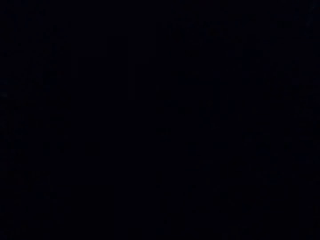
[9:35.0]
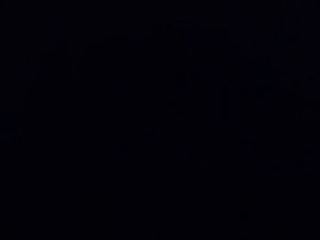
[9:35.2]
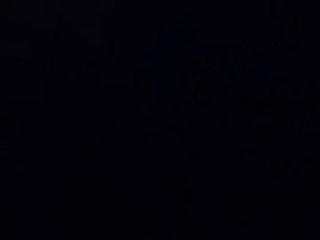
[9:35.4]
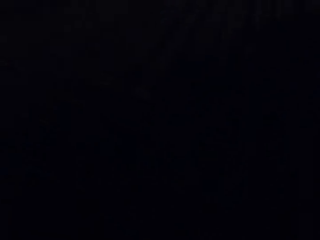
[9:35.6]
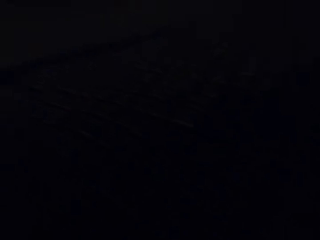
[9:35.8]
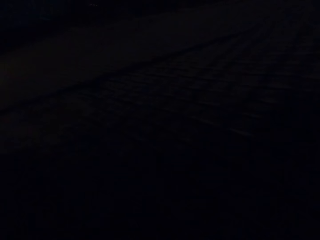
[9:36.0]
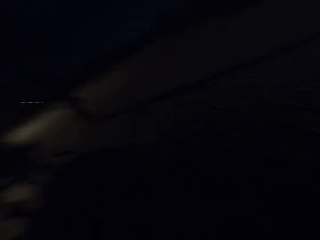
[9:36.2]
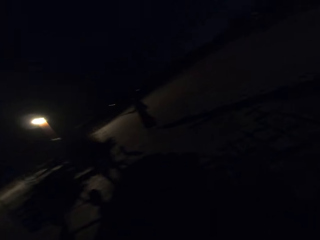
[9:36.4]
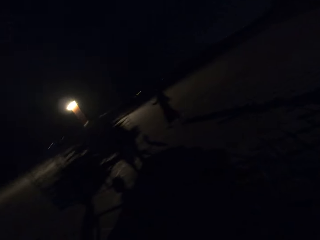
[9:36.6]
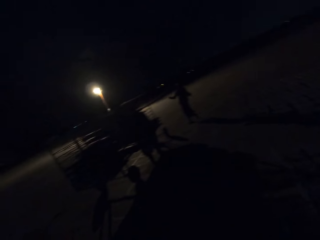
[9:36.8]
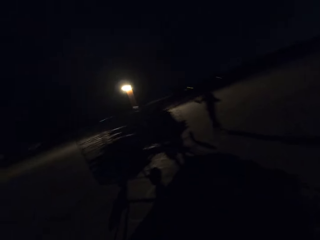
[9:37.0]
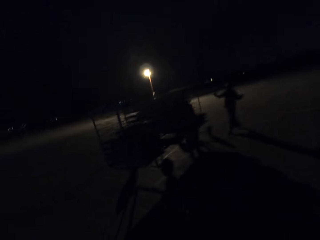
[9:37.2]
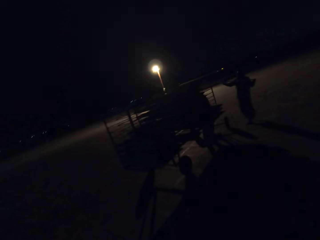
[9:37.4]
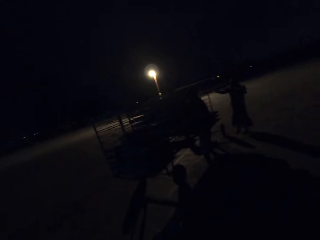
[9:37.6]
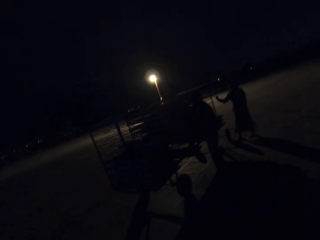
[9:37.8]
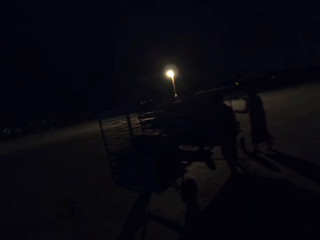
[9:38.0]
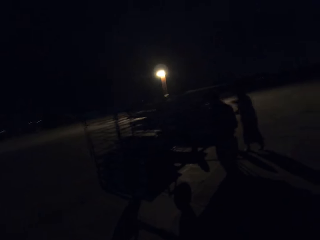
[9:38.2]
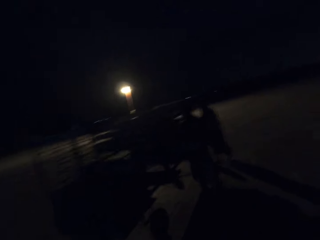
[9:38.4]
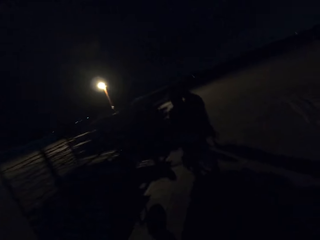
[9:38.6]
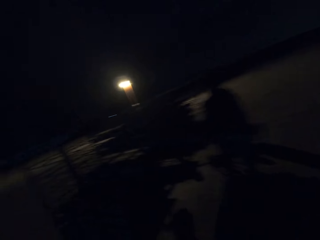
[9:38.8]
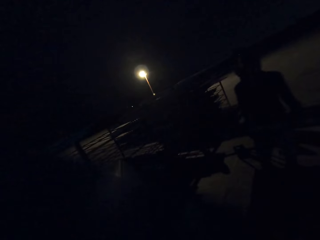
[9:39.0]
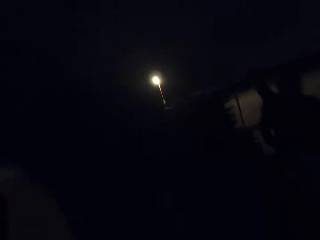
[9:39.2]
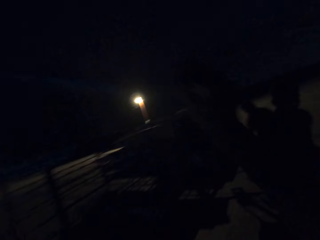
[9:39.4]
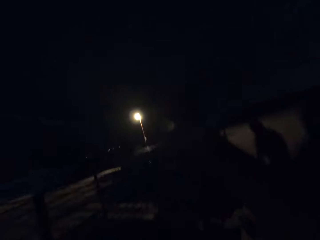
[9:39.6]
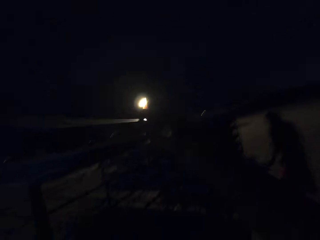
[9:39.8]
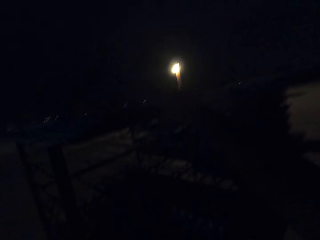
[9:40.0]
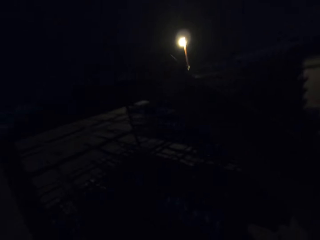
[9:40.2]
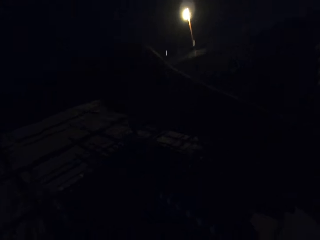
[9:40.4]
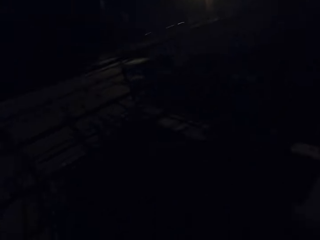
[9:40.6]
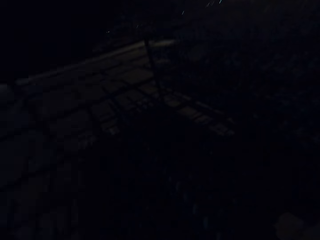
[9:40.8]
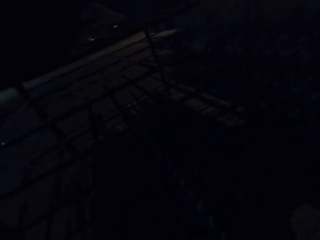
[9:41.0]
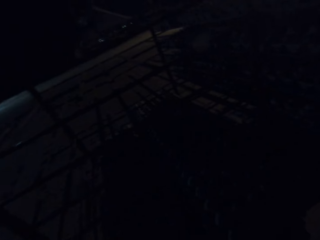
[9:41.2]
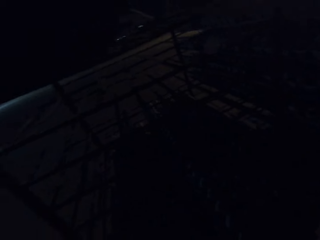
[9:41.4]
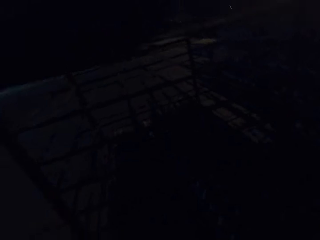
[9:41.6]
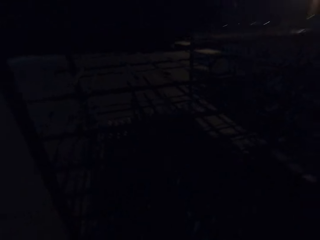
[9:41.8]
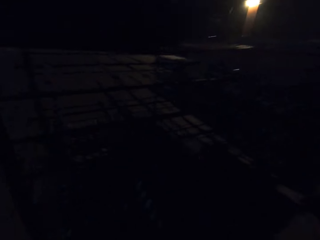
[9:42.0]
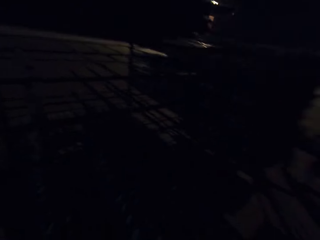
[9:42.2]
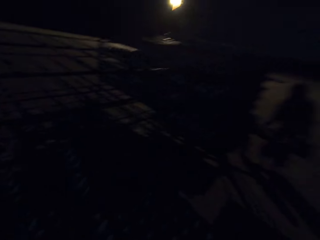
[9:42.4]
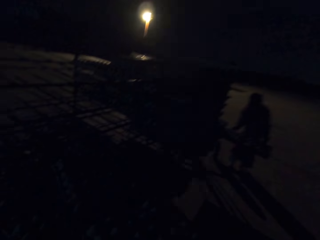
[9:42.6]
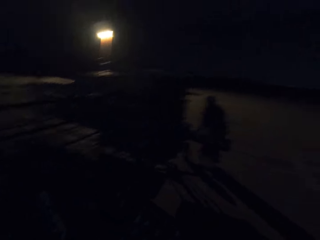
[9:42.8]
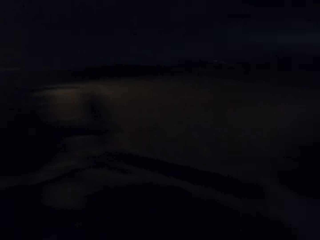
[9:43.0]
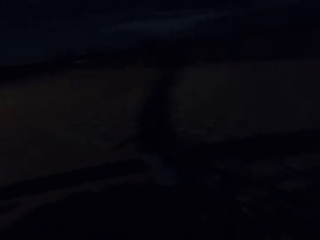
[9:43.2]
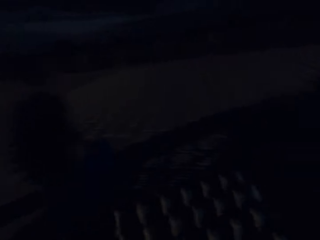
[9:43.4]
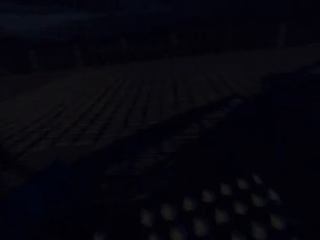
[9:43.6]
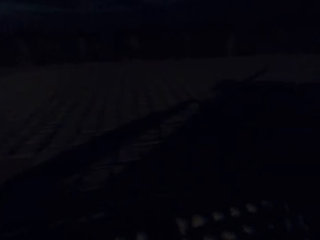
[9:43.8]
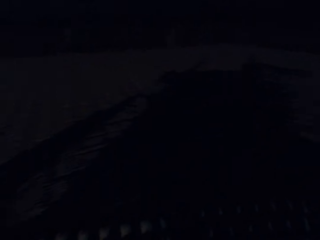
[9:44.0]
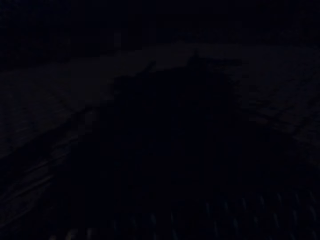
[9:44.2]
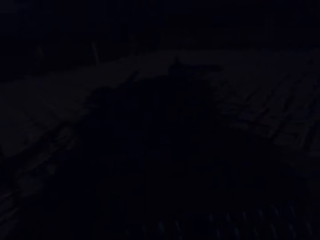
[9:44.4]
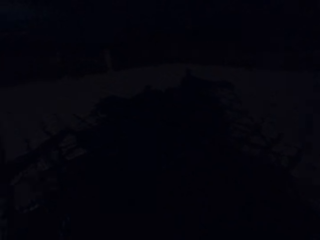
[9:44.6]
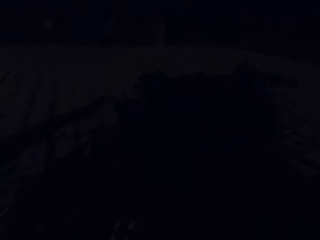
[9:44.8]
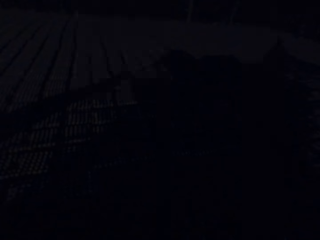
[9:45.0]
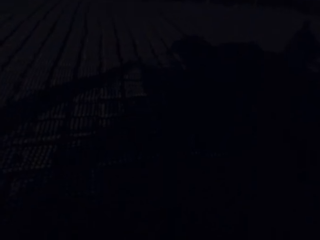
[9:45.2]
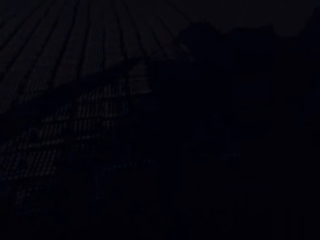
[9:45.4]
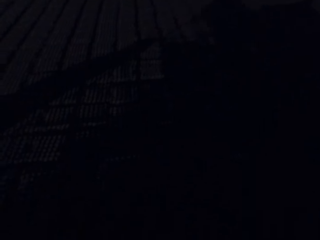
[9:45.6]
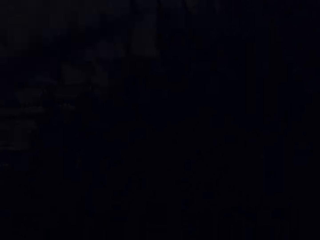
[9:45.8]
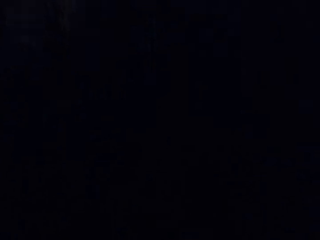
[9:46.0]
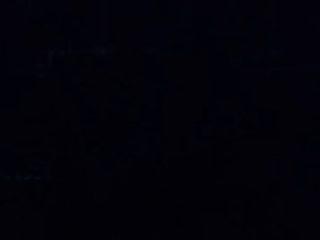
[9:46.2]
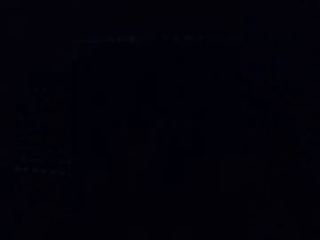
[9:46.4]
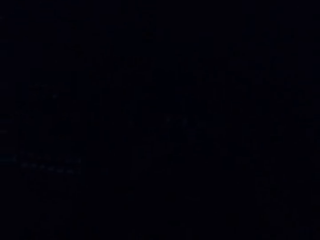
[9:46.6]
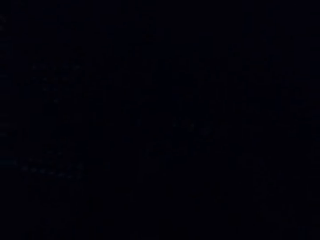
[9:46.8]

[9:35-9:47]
The camera wearer picks up a wooden object. They walk around the field. They put the egg tray on the shelf. They walk around the field again.

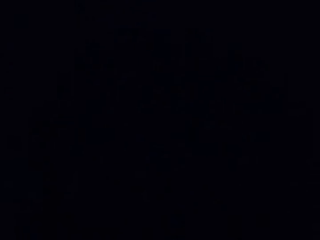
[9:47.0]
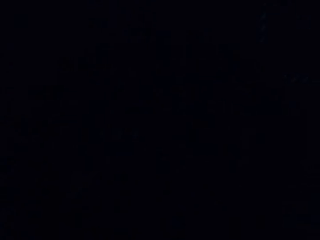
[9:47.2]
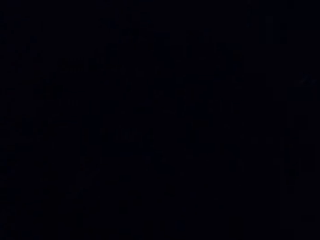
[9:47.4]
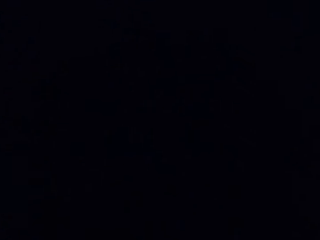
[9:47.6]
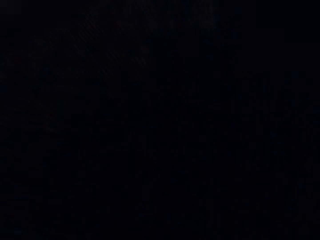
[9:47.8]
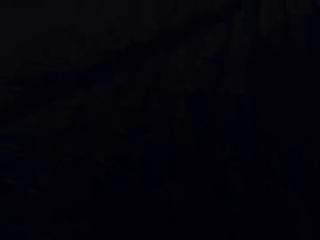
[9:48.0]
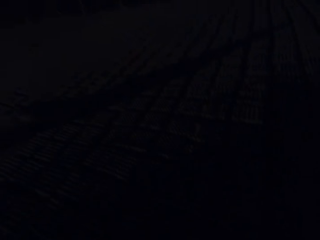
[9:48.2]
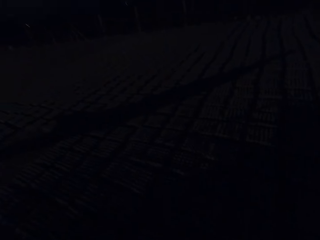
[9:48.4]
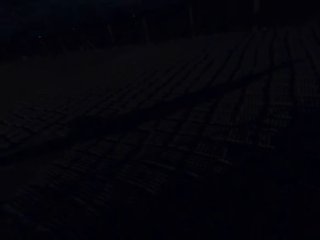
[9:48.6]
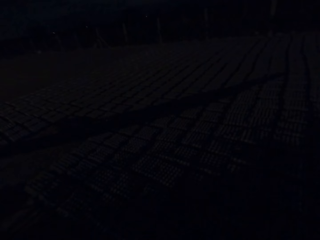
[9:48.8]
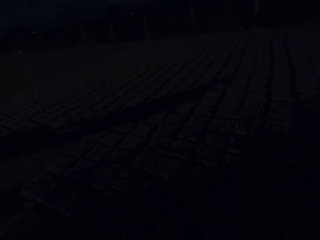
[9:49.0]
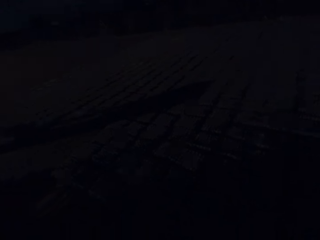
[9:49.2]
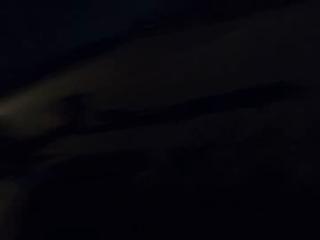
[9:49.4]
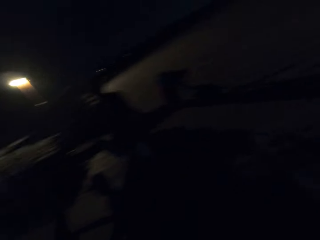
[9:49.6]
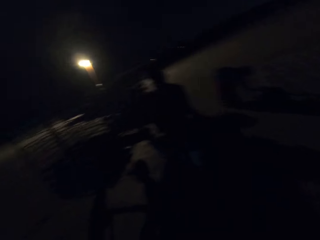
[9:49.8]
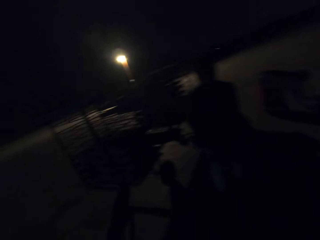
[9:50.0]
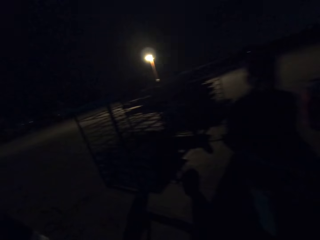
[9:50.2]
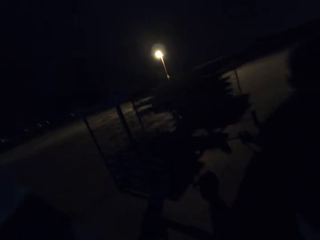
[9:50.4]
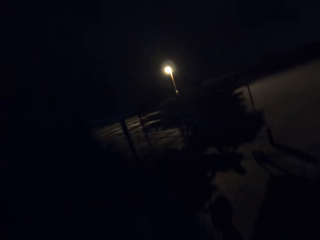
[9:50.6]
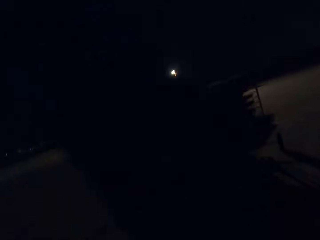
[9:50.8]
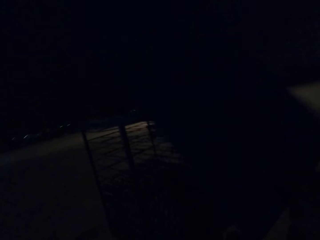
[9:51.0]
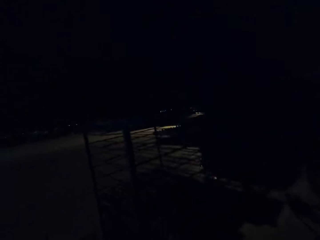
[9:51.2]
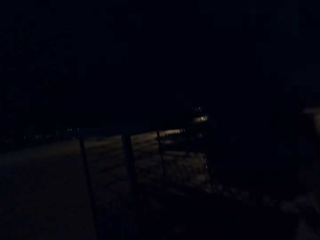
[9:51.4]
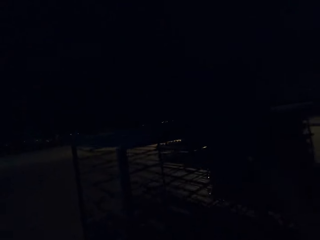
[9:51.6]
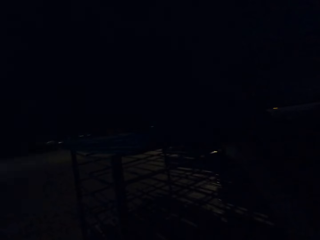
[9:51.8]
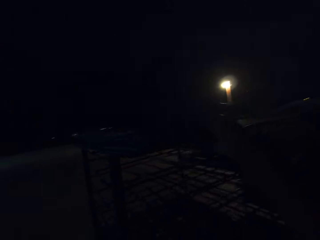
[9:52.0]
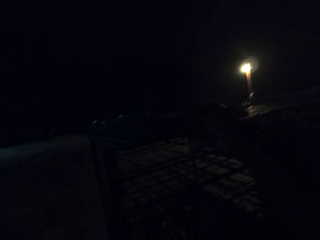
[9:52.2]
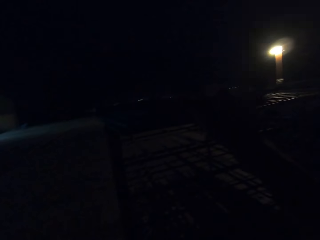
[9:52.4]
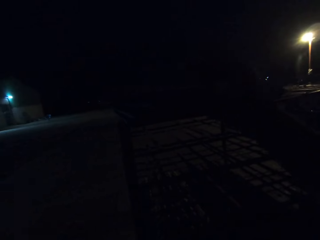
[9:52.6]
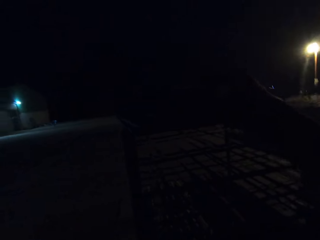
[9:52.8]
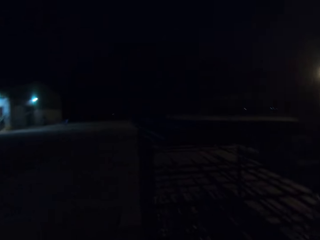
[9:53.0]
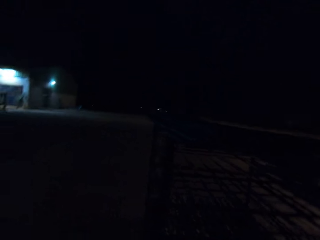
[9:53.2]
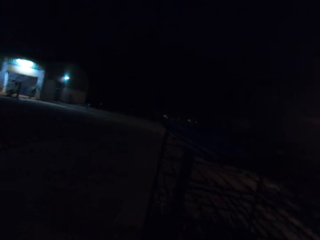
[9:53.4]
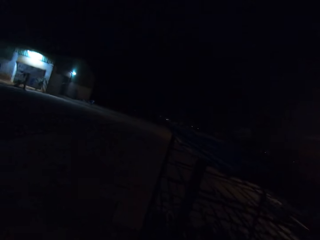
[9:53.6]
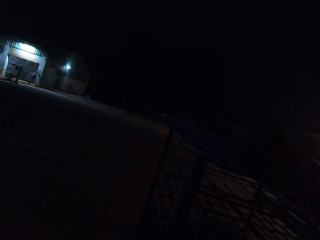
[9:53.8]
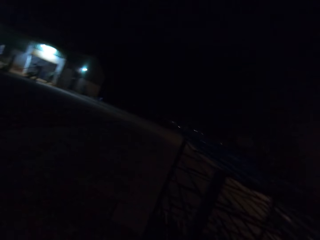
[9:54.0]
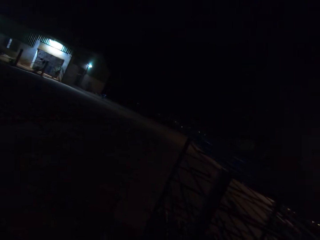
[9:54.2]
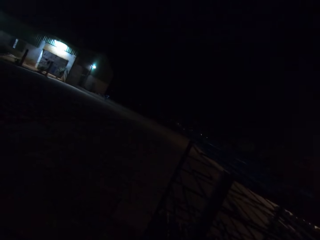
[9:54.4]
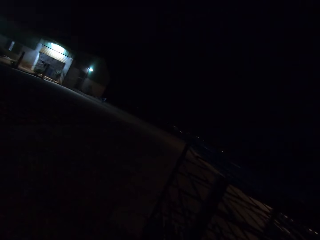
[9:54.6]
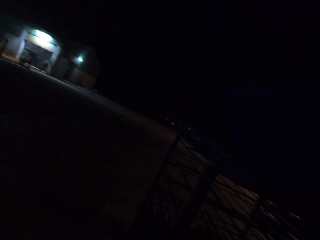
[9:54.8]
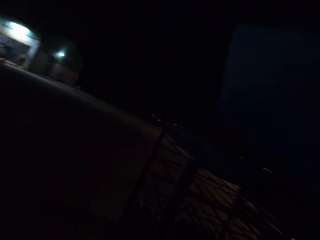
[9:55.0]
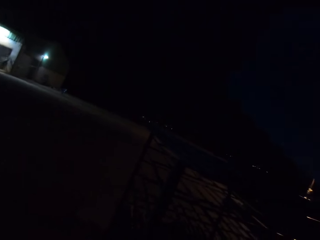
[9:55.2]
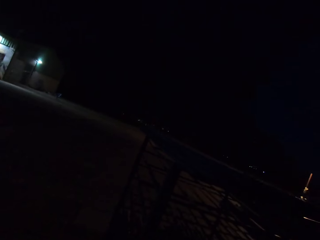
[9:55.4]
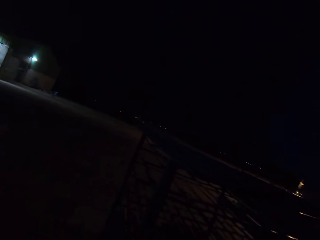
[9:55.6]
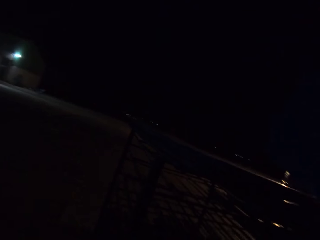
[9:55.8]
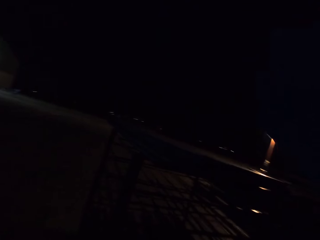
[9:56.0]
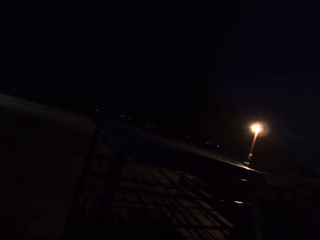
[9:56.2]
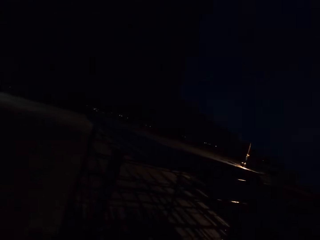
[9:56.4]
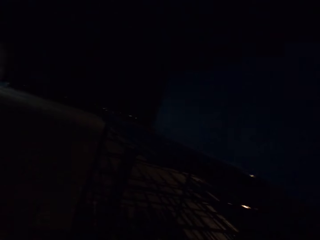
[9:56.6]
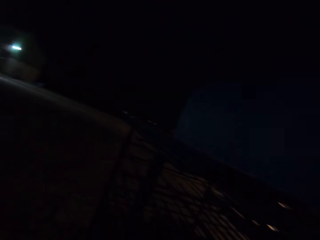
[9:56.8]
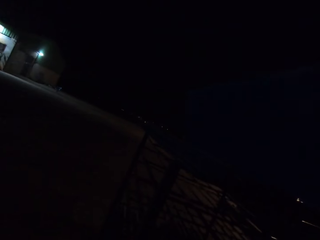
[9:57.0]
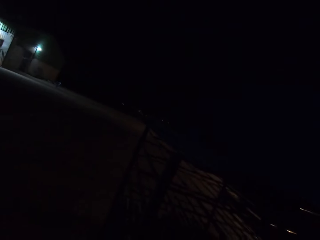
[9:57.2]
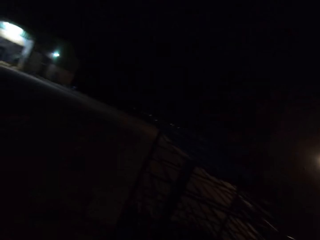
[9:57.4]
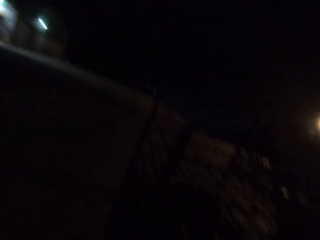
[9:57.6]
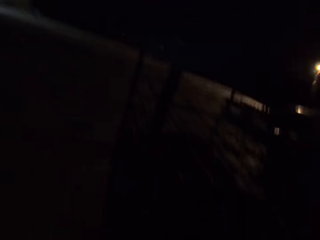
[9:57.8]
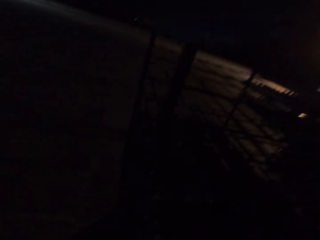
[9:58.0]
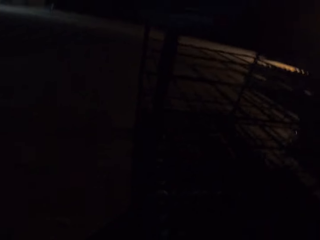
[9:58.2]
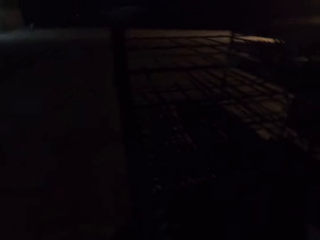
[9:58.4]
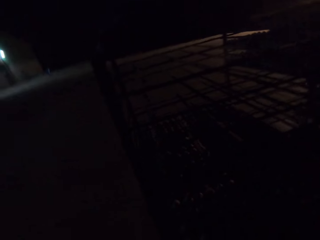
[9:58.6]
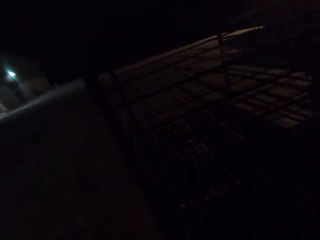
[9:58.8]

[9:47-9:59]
The camera wearer picks up a wooden tray. They walk around the field. They put the egg tray on the shelf.
